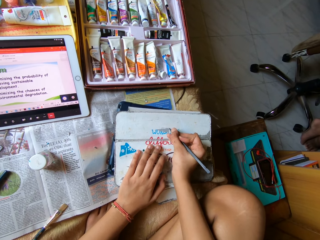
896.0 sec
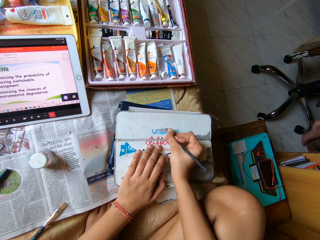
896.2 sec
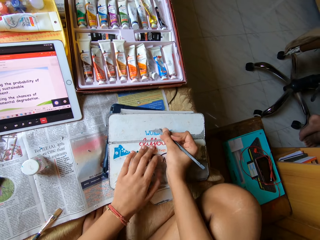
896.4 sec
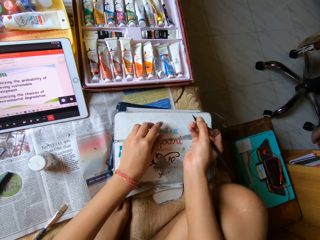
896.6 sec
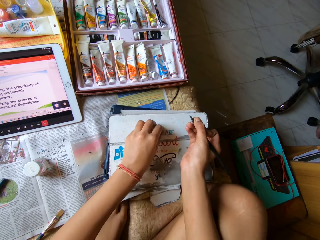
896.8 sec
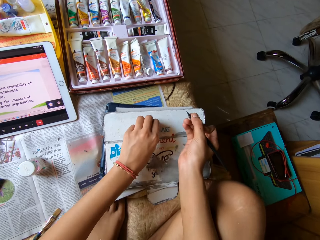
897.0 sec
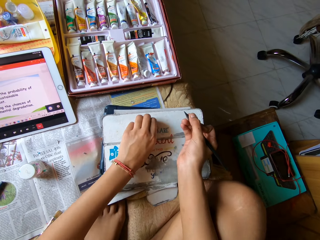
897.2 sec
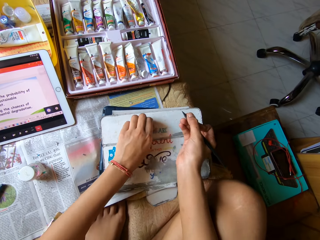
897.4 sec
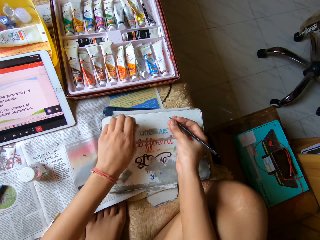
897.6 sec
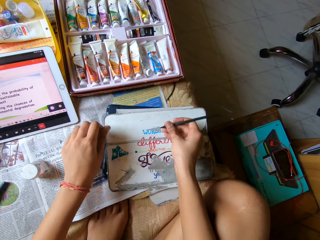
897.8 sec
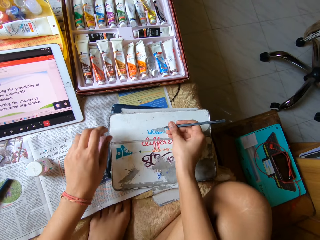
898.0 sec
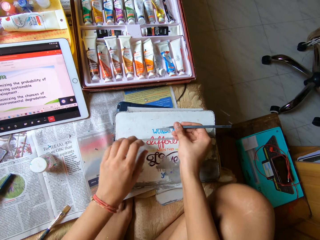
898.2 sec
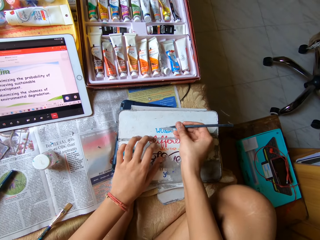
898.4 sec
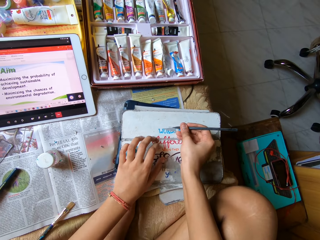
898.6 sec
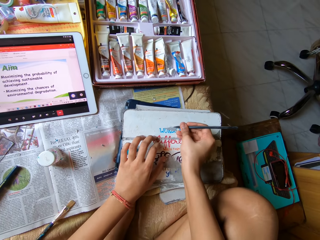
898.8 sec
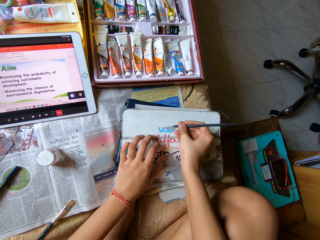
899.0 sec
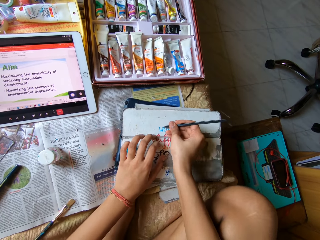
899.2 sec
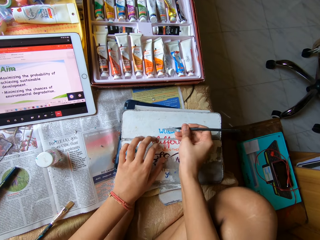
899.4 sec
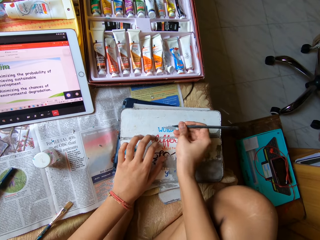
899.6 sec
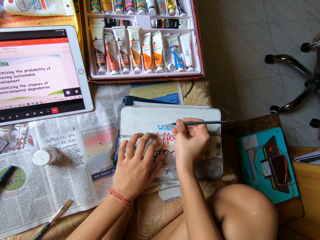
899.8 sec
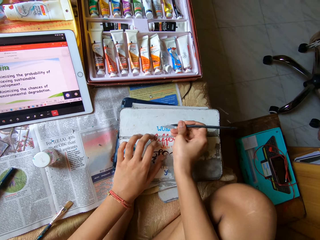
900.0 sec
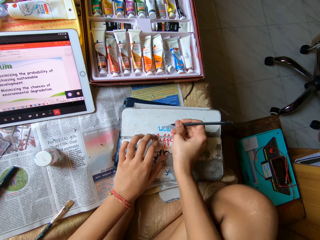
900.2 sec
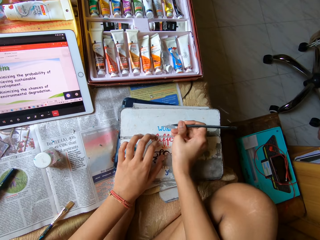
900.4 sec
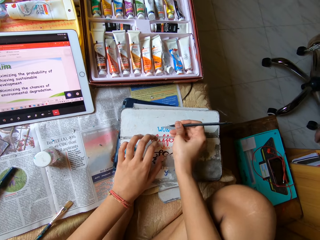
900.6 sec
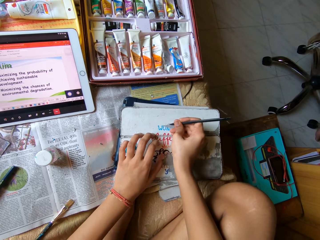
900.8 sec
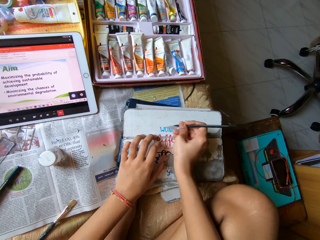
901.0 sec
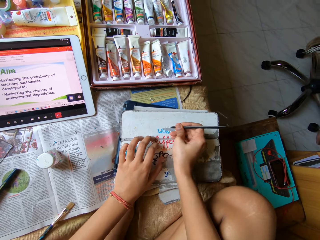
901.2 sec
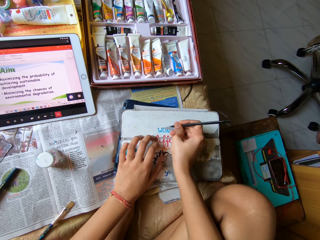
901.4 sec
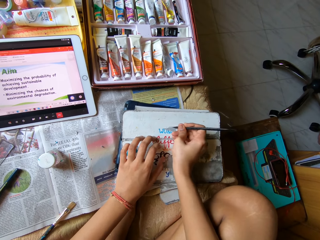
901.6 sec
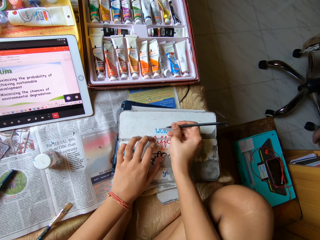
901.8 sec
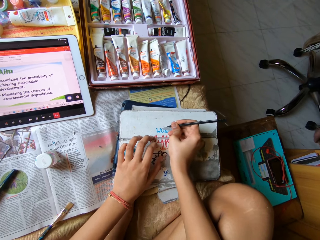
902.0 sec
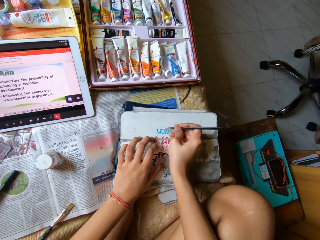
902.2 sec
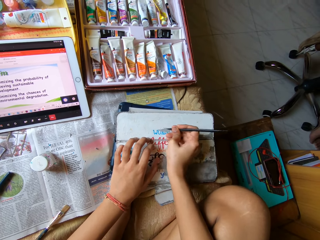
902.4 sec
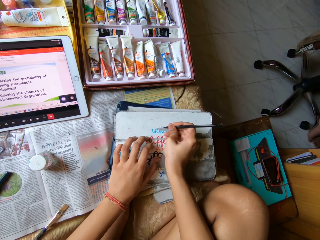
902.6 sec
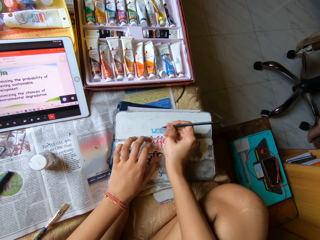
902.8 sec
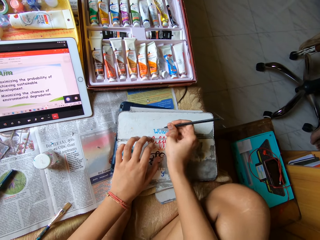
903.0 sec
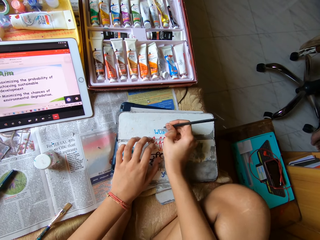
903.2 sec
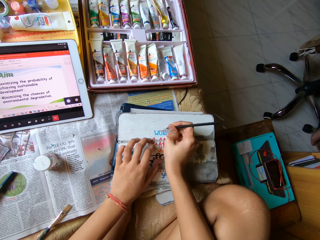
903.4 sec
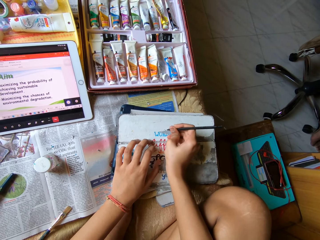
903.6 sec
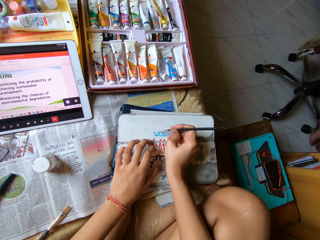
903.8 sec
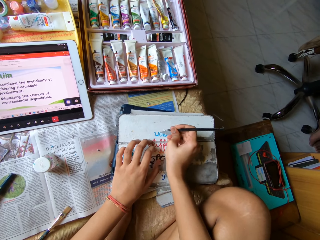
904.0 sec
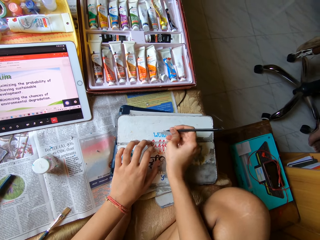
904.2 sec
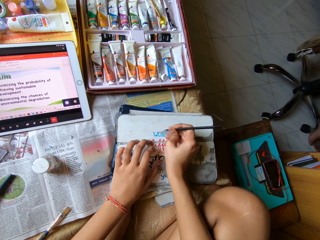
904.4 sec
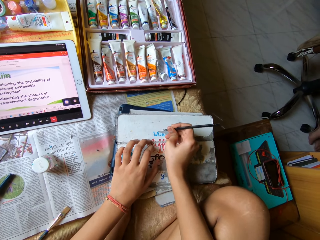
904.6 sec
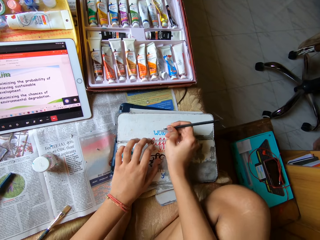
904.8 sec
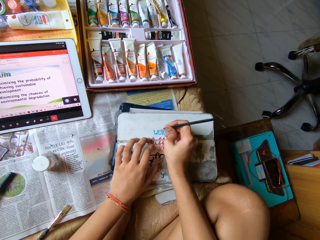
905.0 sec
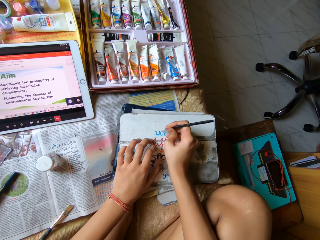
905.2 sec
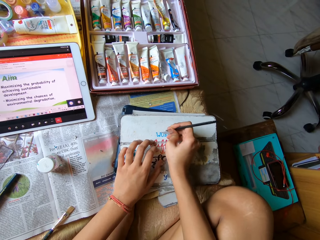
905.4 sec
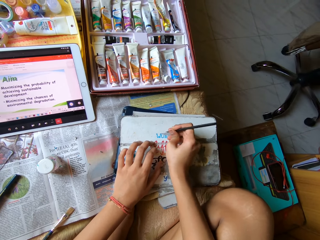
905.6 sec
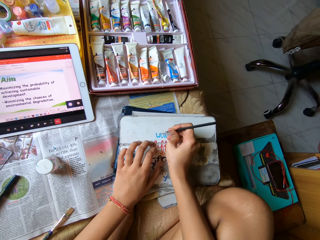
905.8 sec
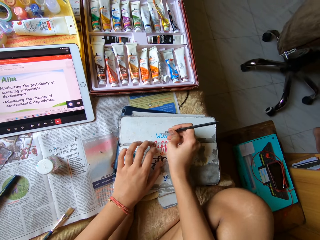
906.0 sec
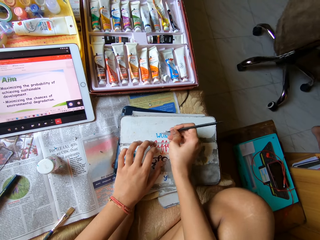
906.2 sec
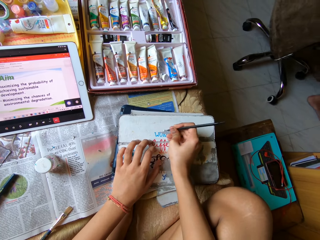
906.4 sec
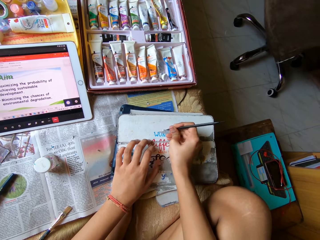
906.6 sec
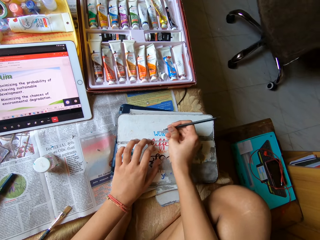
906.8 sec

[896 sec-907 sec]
The camera wearer peels paint off the tab cover with his left hand. He scrapes paint off the tab cover on the bed with the spatula in his right hand.

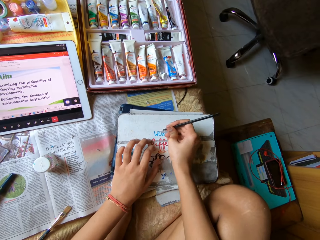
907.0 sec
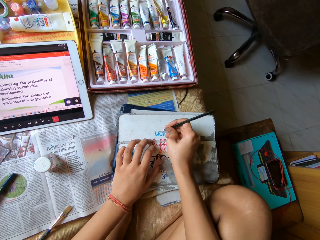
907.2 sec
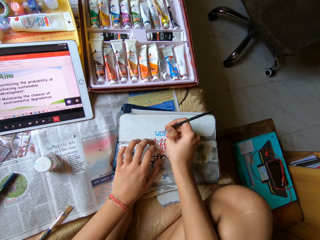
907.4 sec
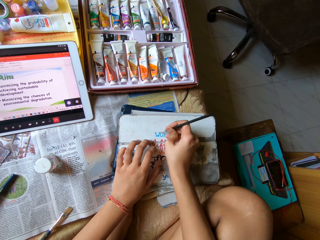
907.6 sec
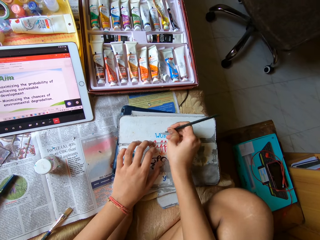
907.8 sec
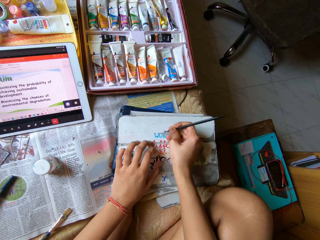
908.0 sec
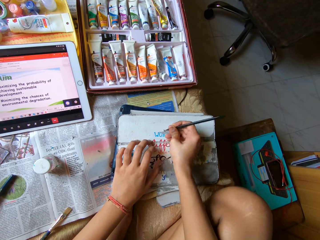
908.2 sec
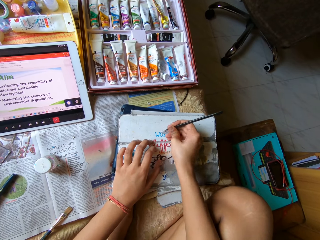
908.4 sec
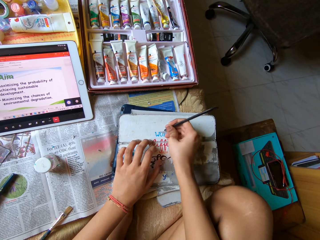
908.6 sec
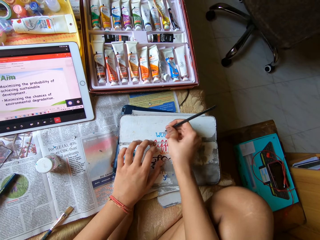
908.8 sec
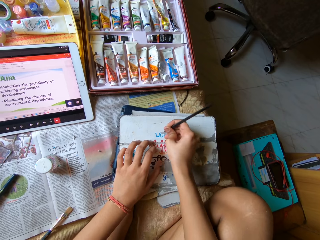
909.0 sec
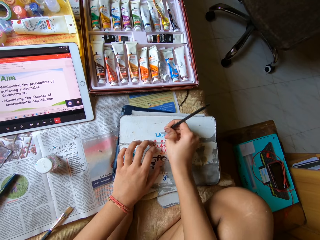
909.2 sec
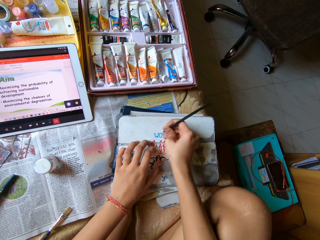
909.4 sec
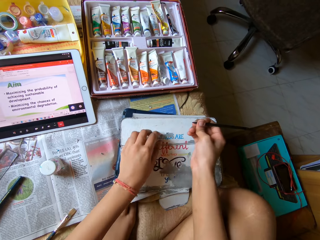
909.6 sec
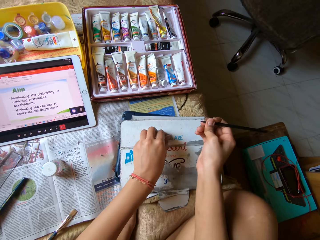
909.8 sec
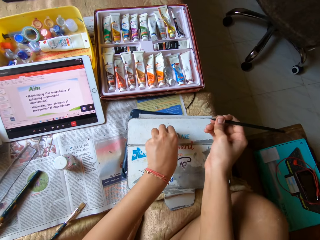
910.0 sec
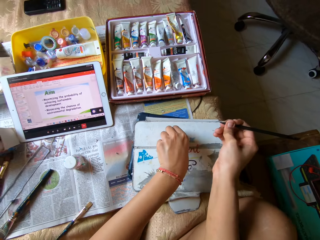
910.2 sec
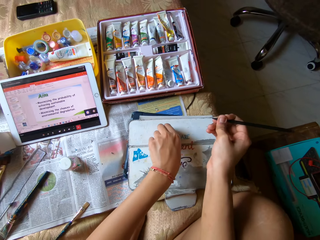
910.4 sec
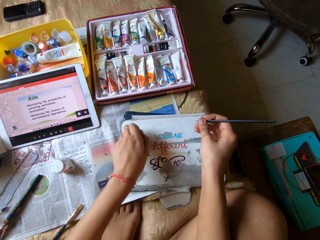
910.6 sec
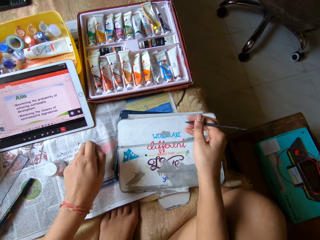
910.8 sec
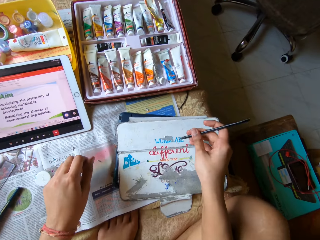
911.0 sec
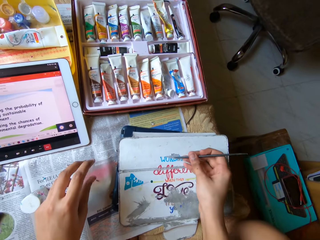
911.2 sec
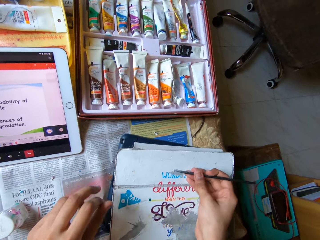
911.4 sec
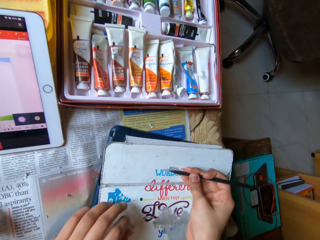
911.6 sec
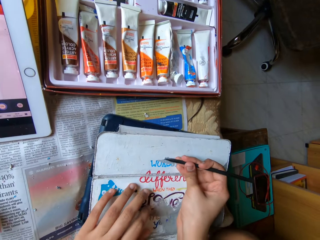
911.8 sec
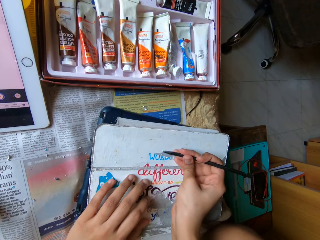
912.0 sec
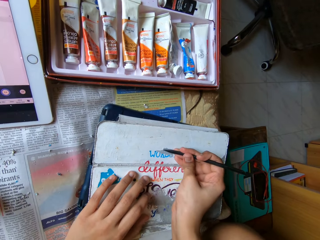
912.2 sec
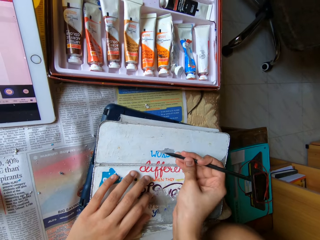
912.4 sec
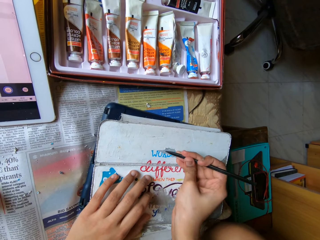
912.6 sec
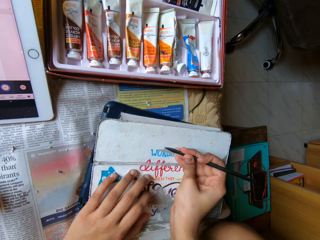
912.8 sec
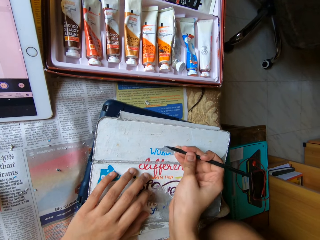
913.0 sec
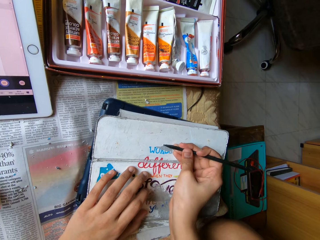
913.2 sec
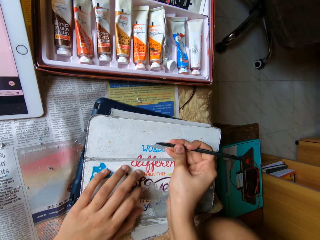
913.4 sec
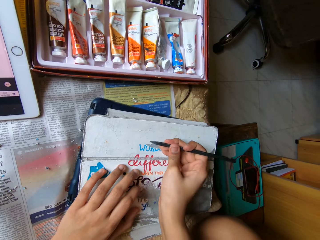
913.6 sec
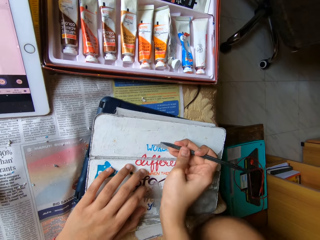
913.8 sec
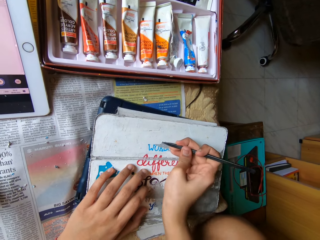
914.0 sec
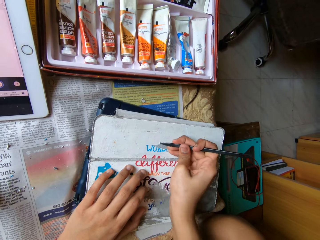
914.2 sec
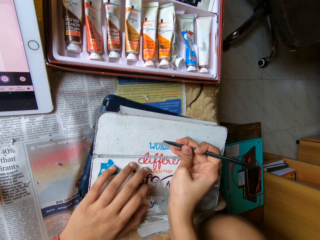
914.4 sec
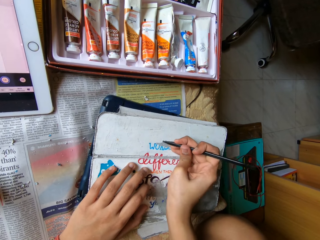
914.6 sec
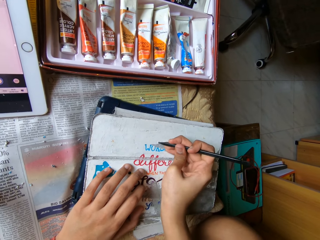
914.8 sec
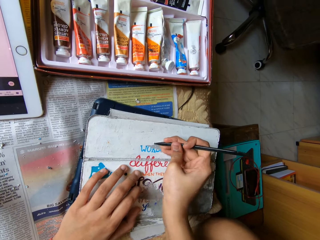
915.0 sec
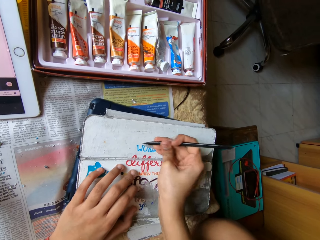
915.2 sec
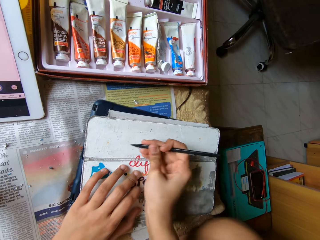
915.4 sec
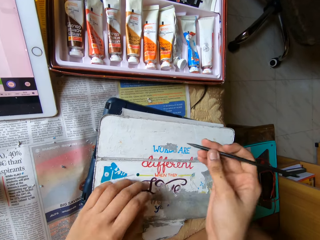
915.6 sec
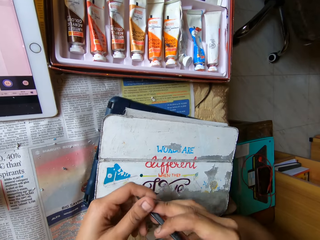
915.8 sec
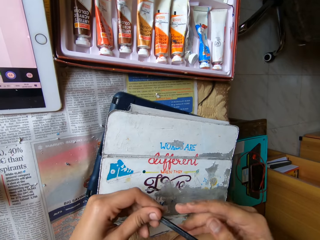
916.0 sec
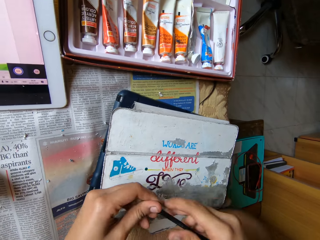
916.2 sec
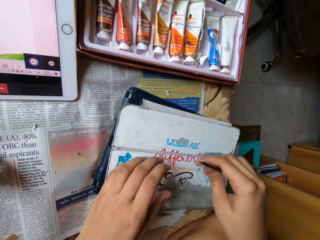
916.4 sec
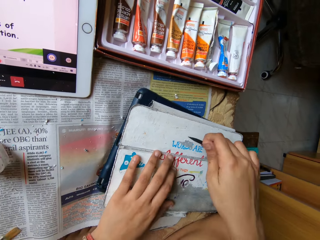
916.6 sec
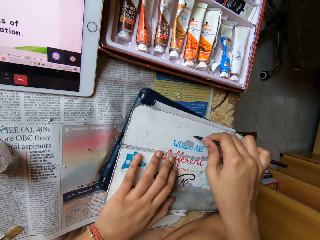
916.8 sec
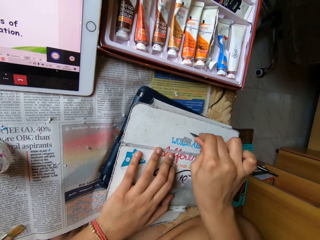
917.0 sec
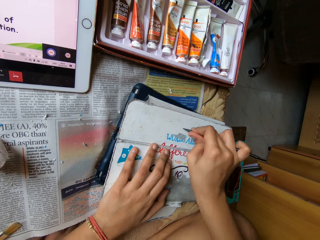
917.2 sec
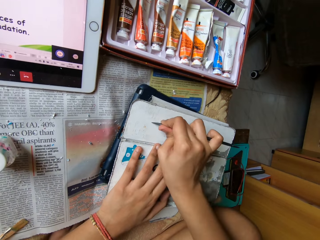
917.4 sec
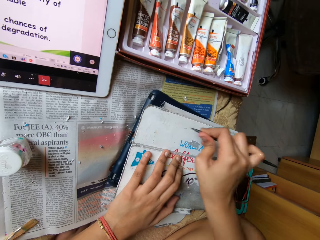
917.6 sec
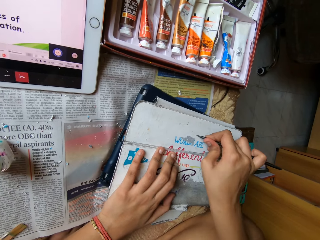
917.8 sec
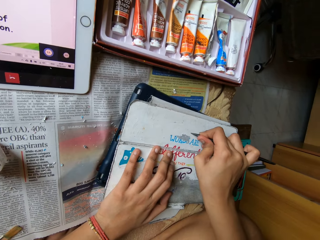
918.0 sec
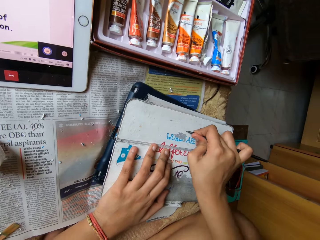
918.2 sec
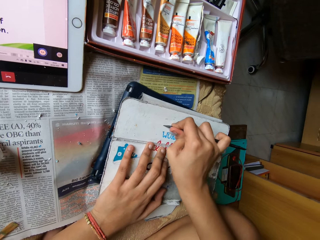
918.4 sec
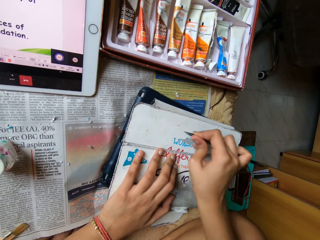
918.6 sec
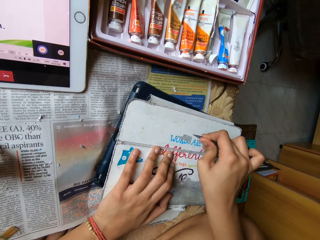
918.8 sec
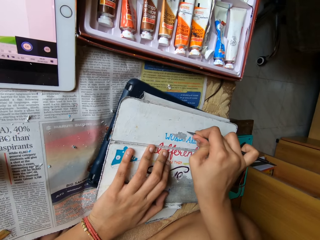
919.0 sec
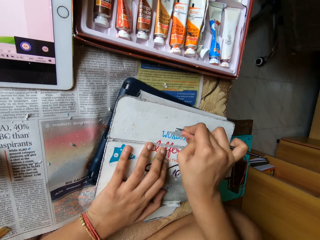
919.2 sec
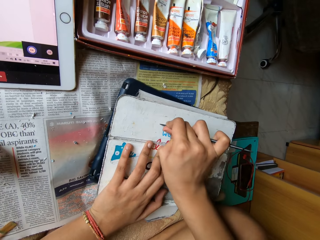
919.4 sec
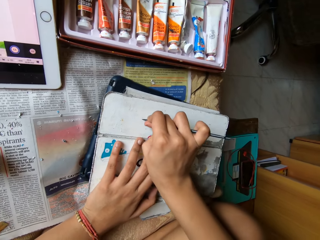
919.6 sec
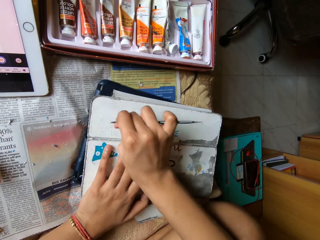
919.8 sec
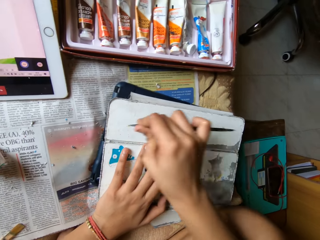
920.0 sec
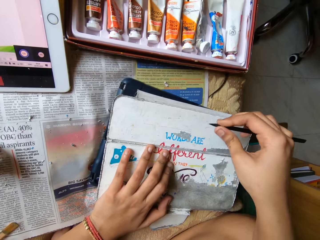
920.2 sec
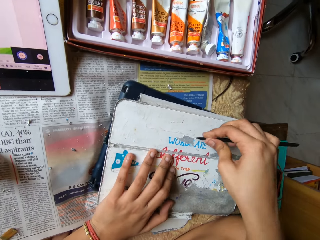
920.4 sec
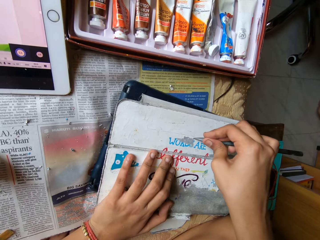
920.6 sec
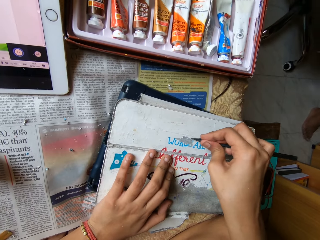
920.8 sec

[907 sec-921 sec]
The camera wearer peels paint off the tab cover with his left hand. He scrapes paint off the tab cover on the bed with the spatula in his right hand. He removes the sticker from the cover.
